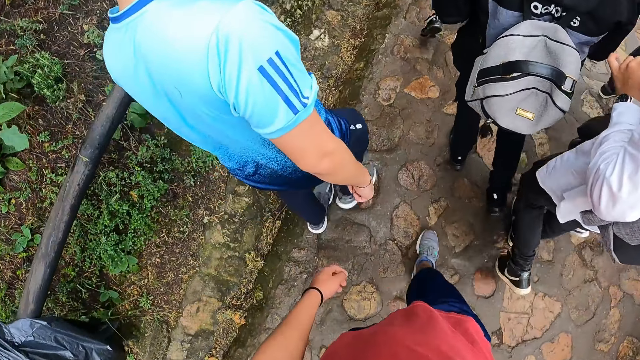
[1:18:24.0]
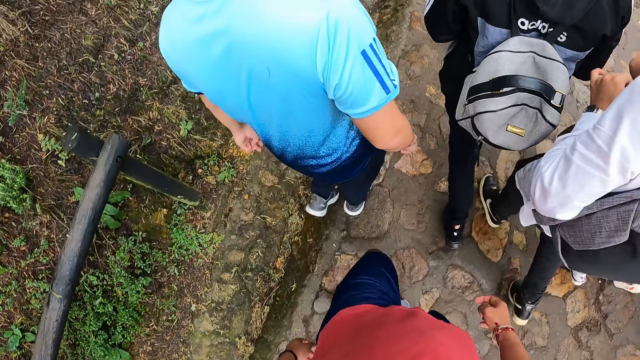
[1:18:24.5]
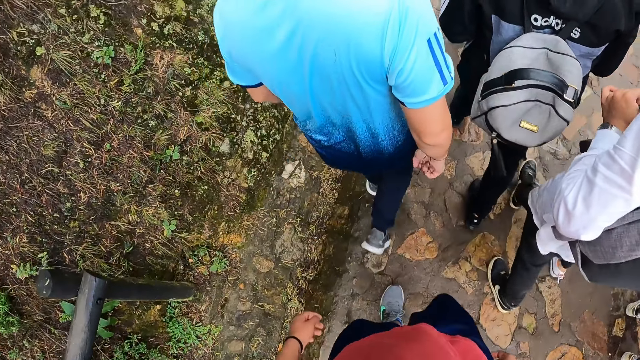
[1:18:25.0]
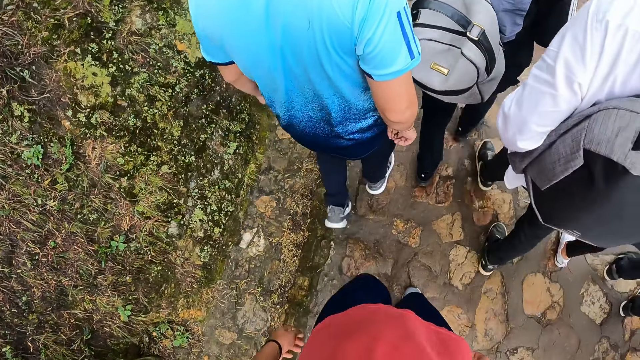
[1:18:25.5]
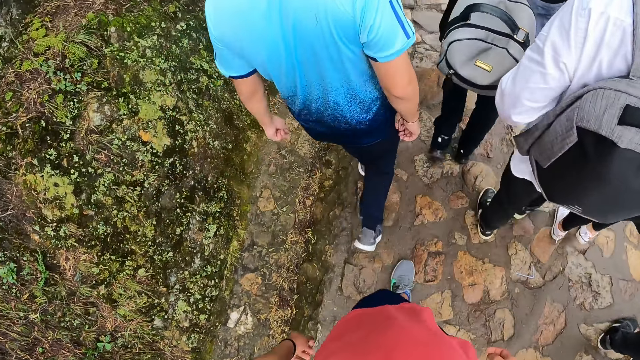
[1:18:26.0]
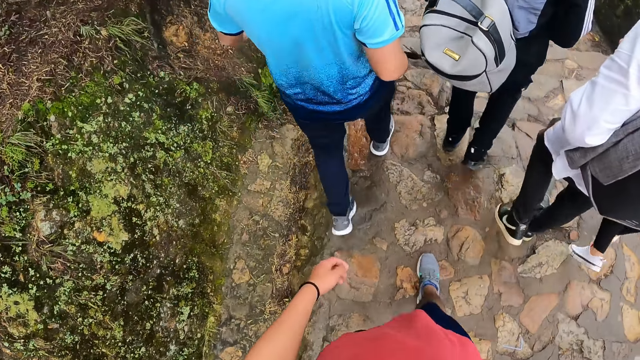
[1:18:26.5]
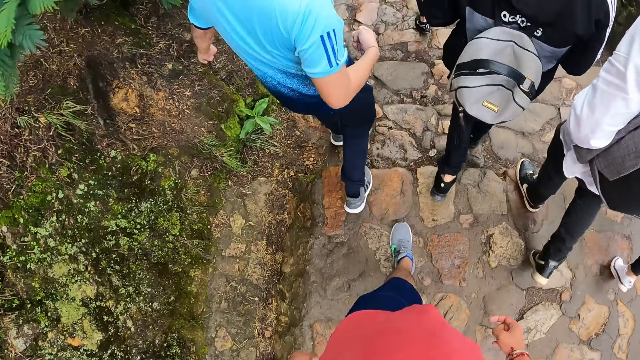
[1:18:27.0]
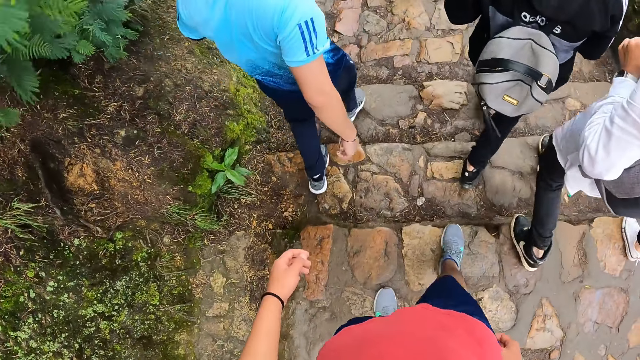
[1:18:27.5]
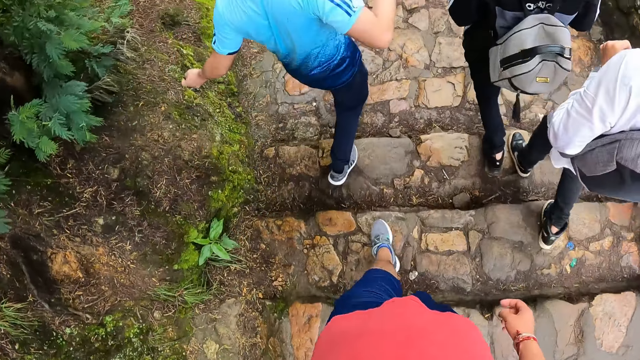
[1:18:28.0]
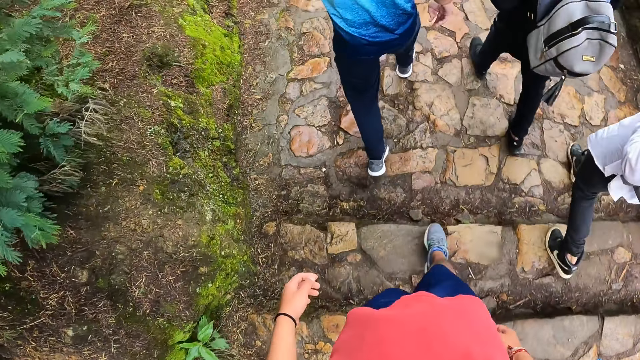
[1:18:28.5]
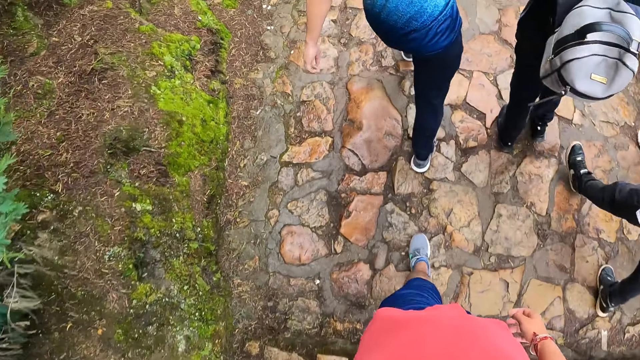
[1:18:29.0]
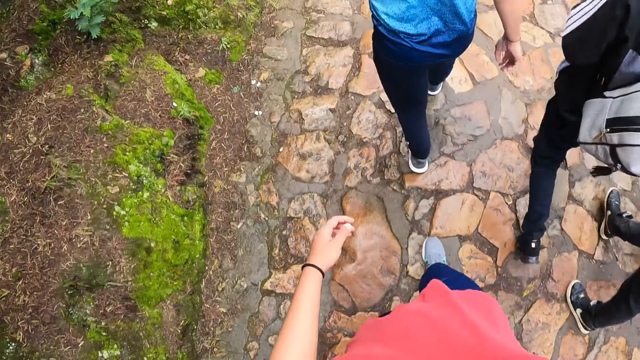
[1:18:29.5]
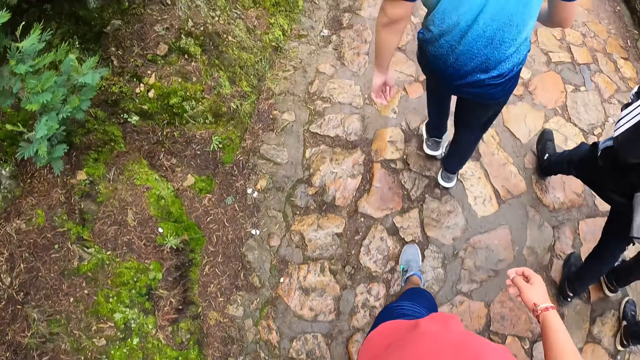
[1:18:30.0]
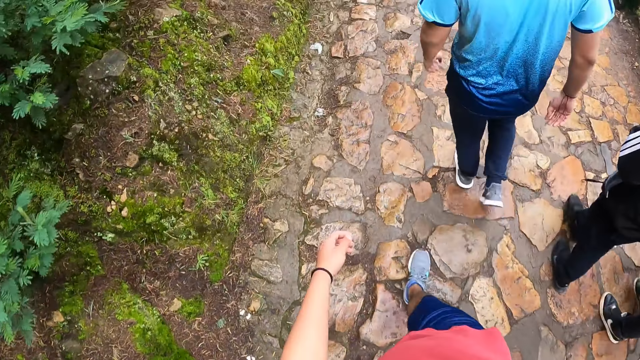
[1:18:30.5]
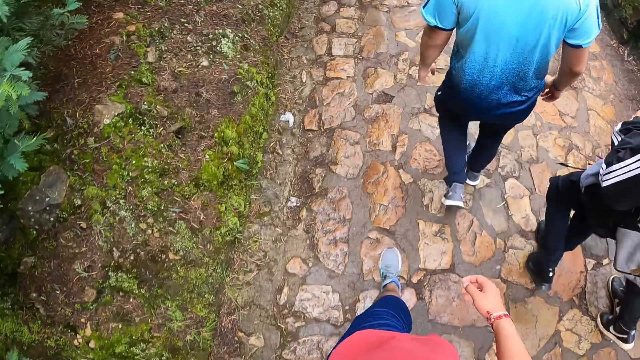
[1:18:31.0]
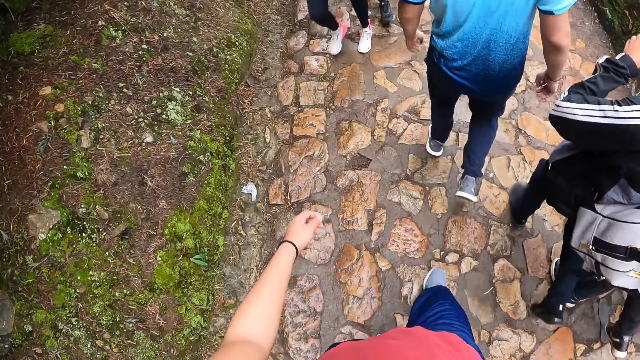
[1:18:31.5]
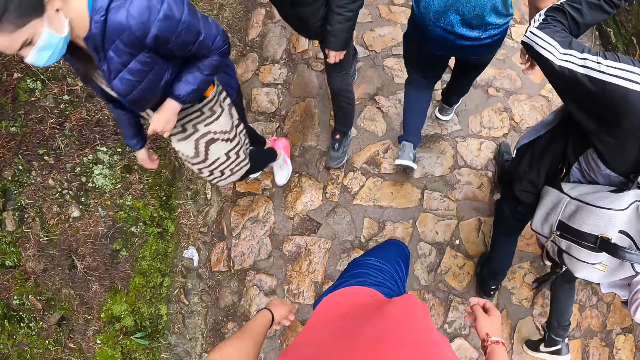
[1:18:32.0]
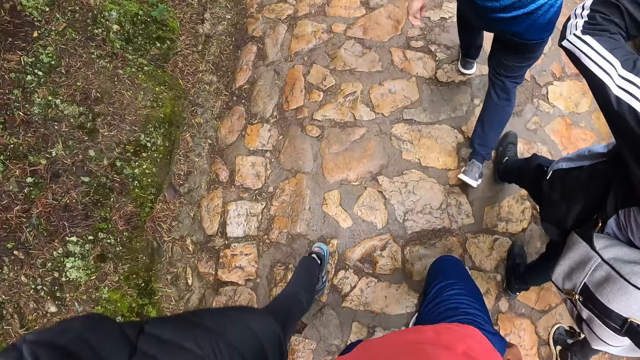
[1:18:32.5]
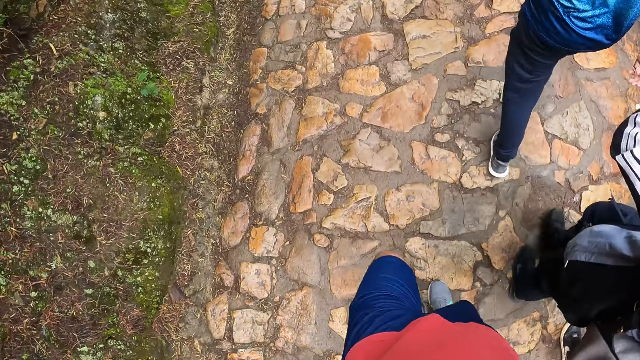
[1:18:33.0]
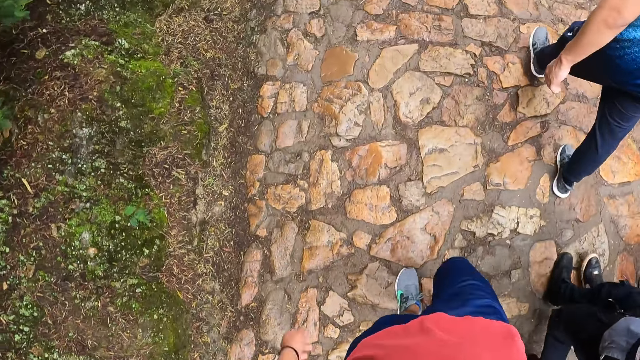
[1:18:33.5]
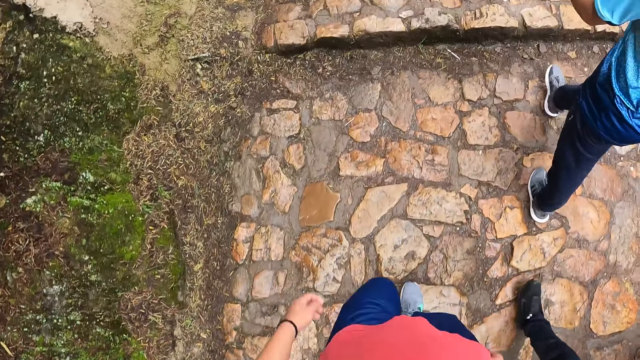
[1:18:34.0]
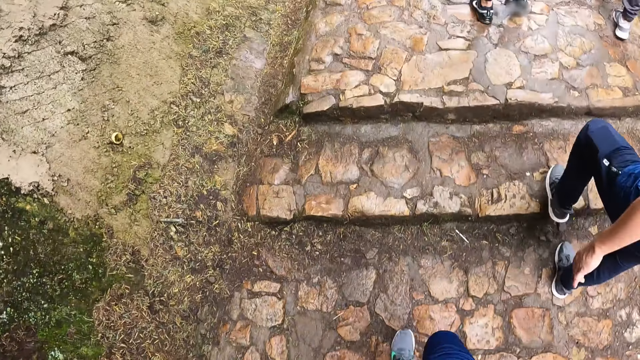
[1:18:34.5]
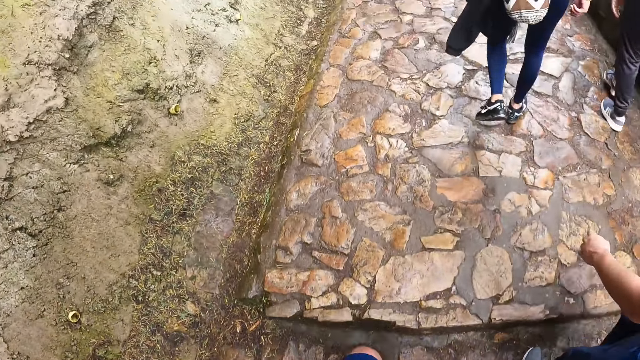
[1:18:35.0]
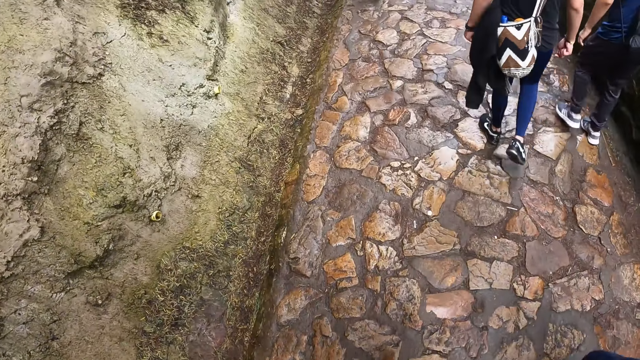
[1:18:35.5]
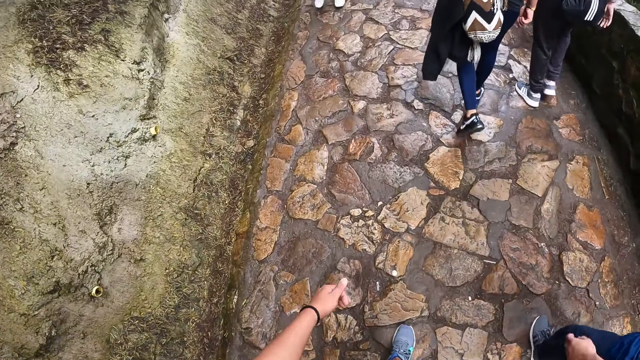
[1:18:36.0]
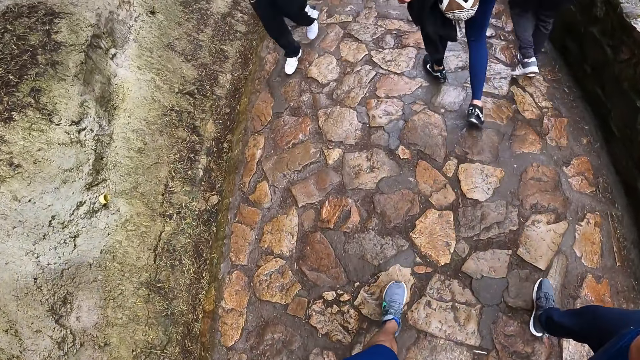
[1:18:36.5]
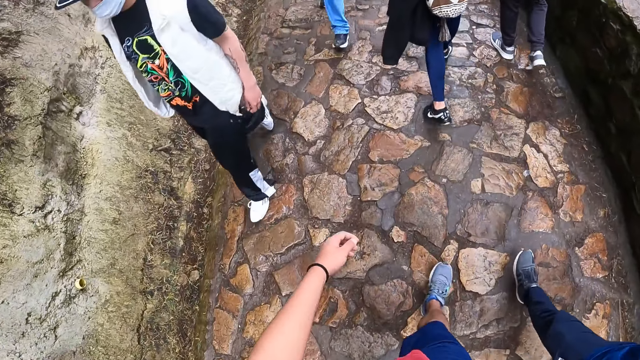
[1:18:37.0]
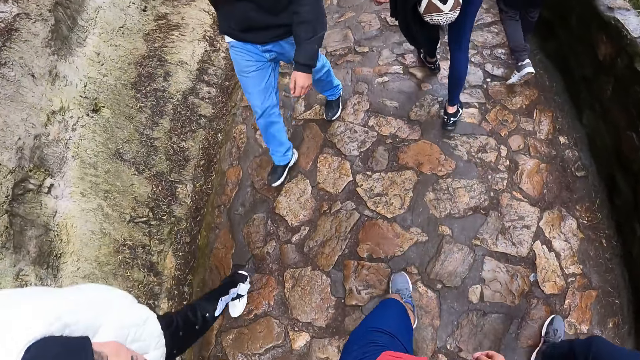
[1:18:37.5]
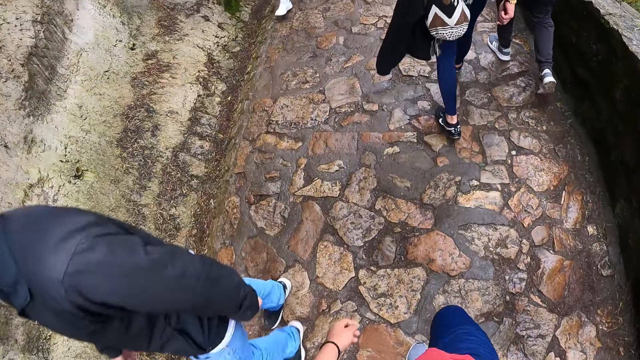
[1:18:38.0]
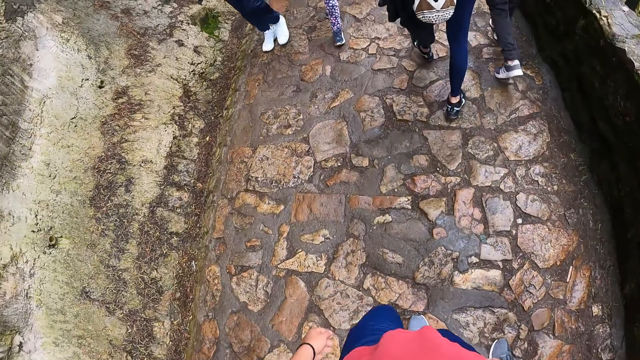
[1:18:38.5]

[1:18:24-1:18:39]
A man walks down a staircase. The camera wearer walks down the staircase. The man walks through the walkway. The camera wearer walks through the walkway. The man climbs up a staircase. The camera wearer climbs up the staircase. The man walks through the walkway. The camera wearer walks through the walkway.

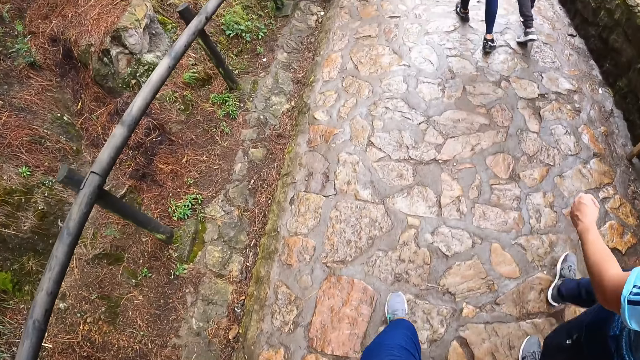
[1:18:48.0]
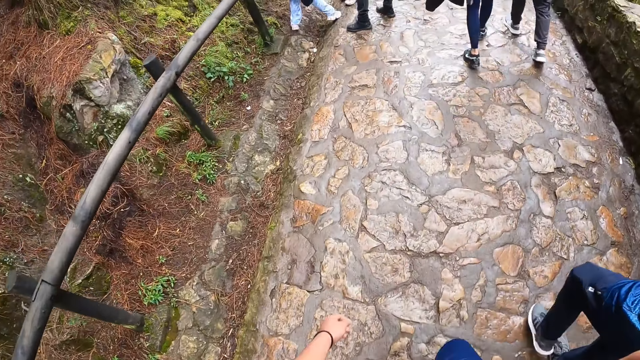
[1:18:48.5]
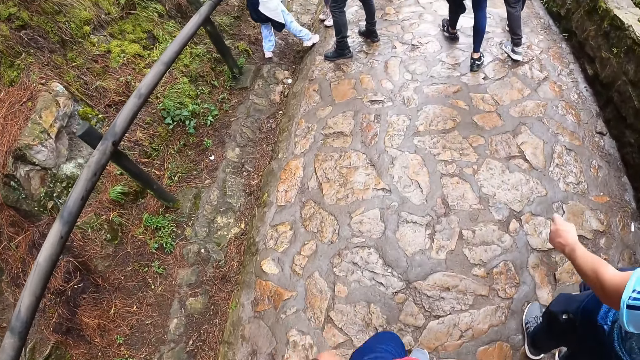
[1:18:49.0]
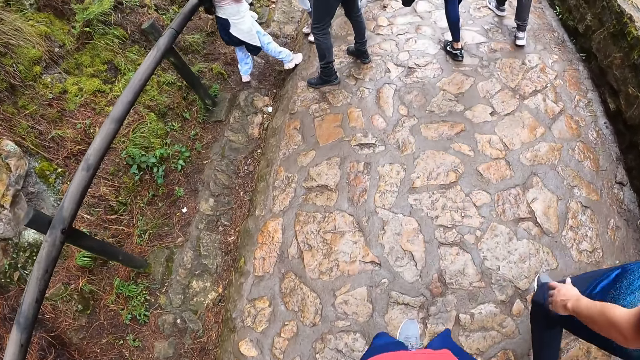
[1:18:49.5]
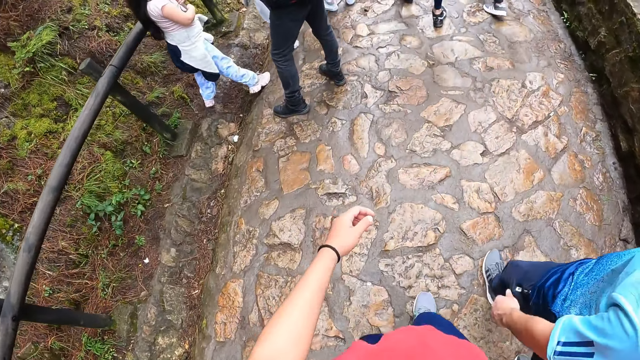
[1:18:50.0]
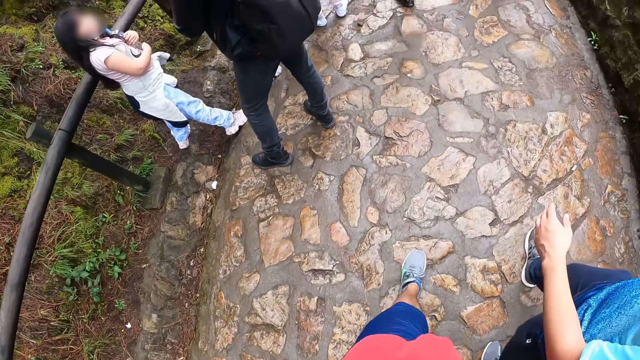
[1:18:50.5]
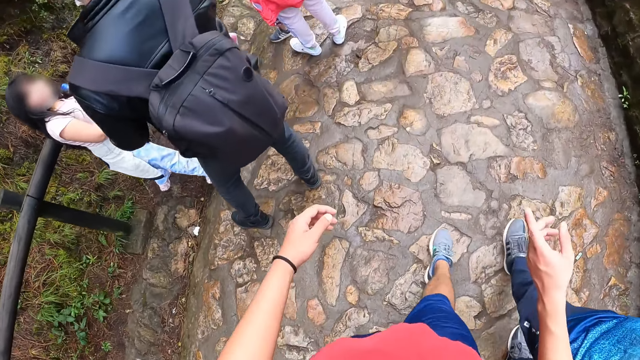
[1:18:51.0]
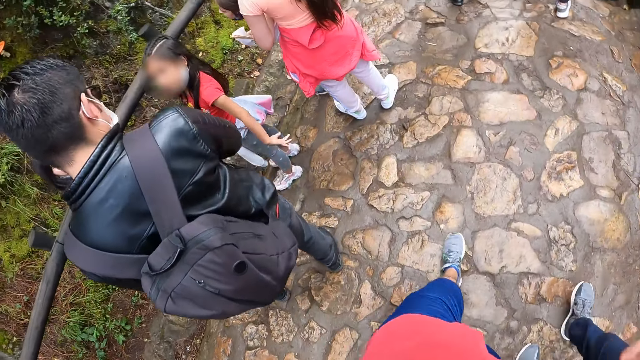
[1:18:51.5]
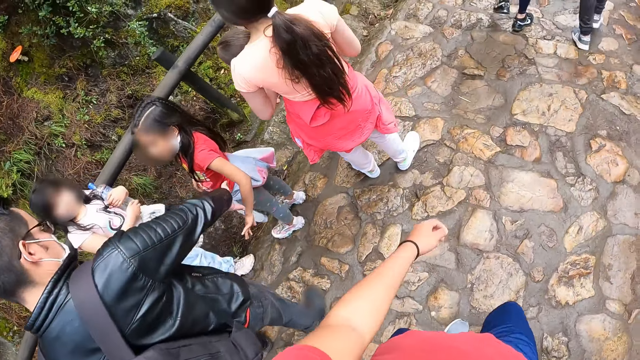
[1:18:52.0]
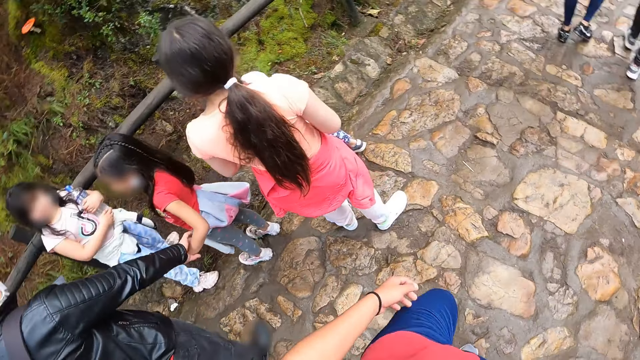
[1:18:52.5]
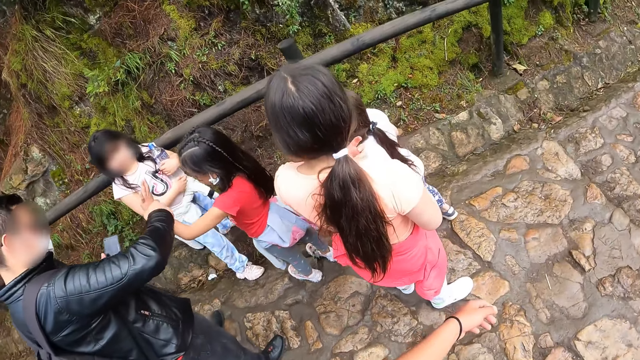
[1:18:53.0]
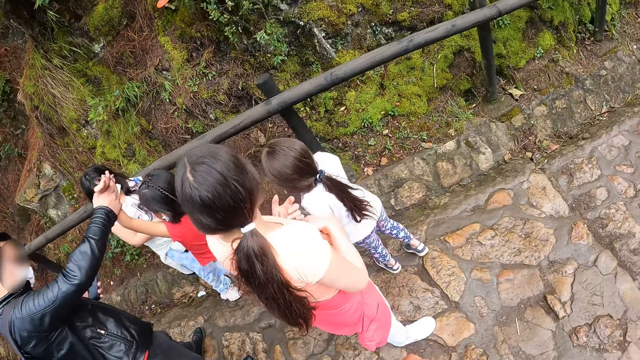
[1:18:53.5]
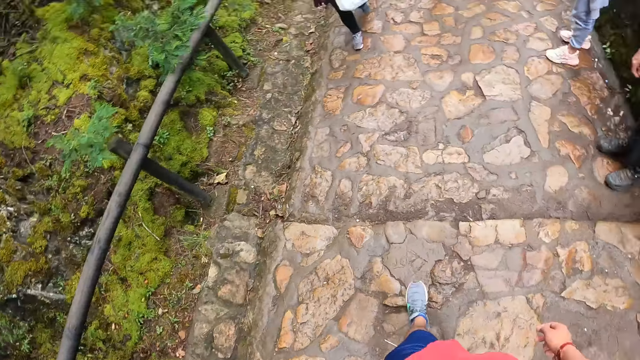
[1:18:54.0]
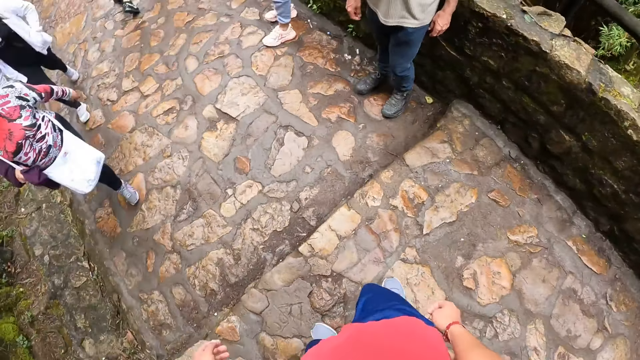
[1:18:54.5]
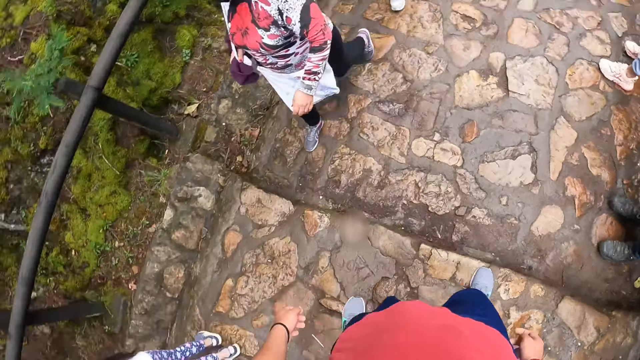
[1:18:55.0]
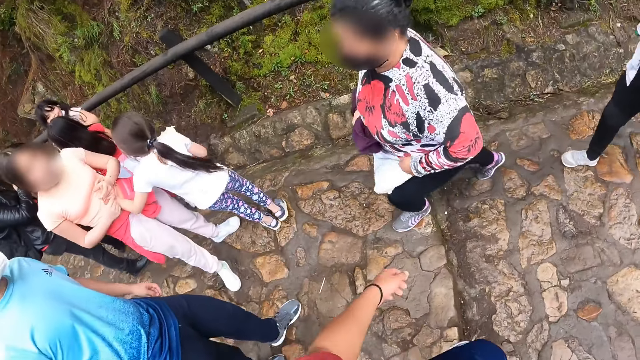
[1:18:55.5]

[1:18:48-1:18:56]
The camera wearer looks around. They hike the mountain.
